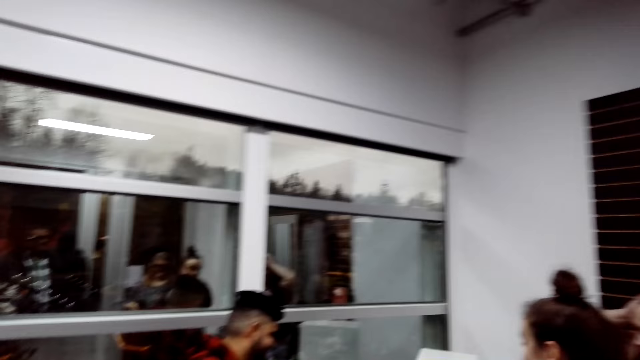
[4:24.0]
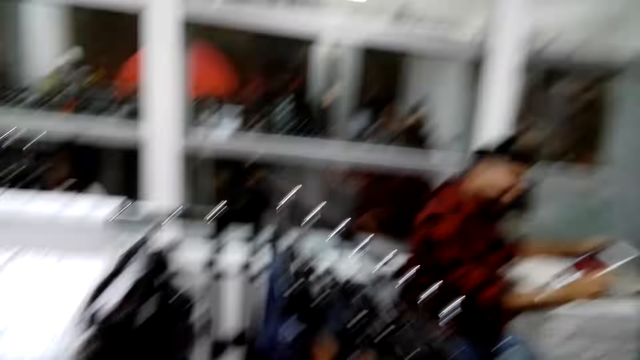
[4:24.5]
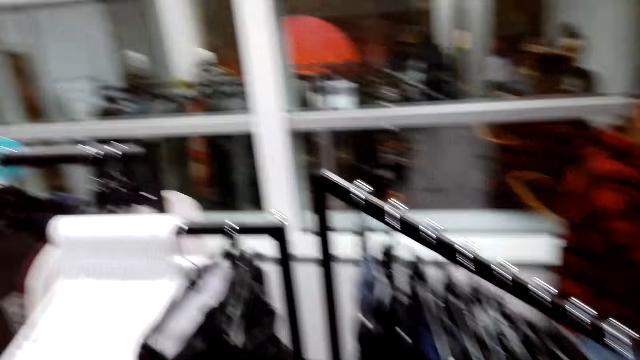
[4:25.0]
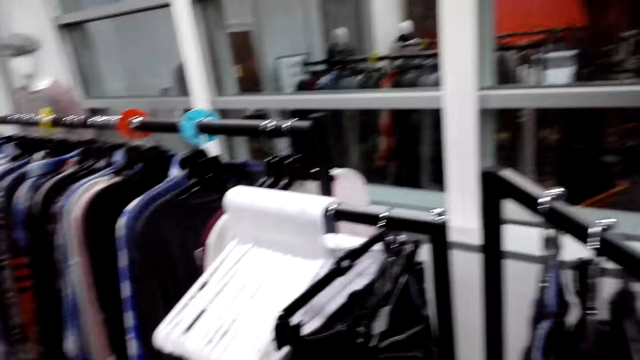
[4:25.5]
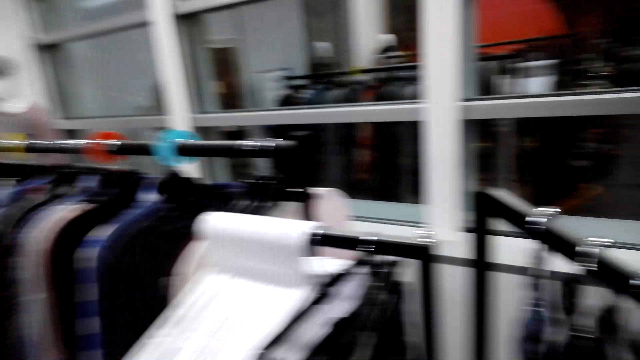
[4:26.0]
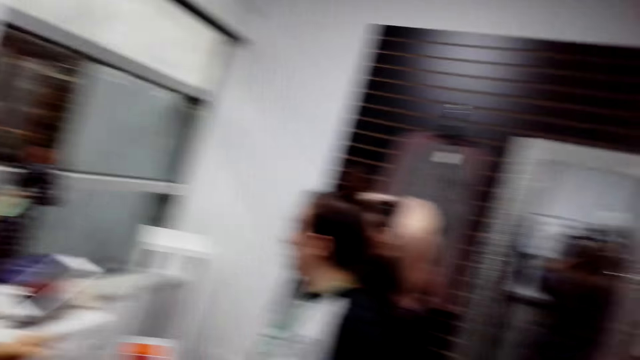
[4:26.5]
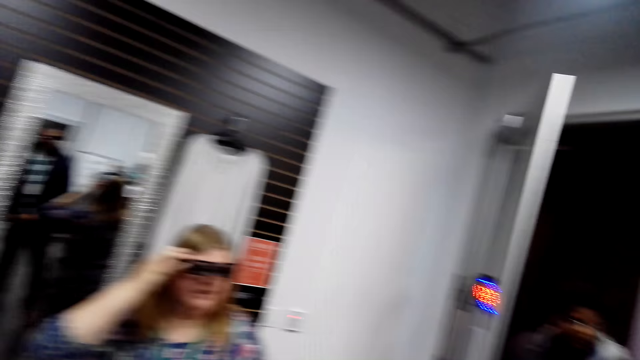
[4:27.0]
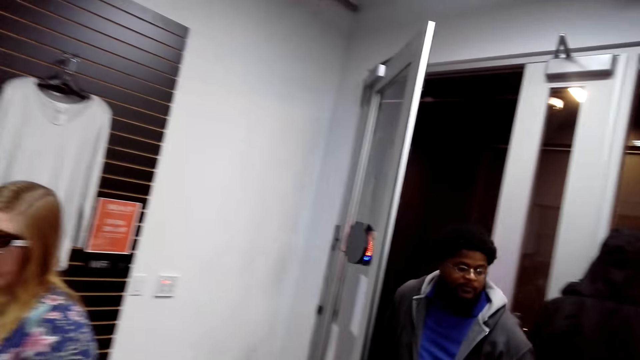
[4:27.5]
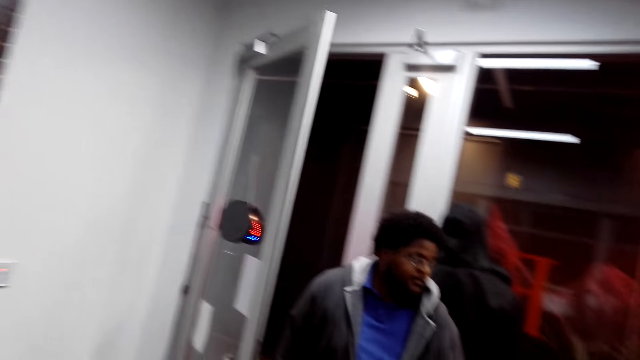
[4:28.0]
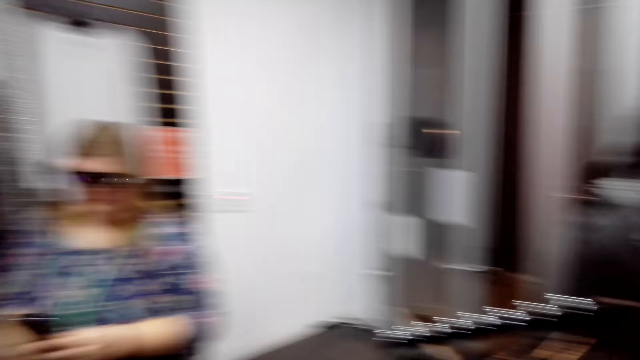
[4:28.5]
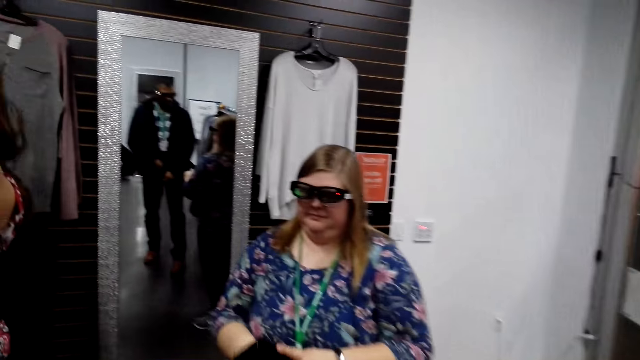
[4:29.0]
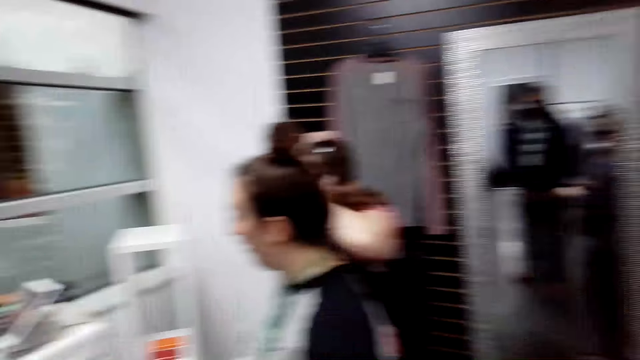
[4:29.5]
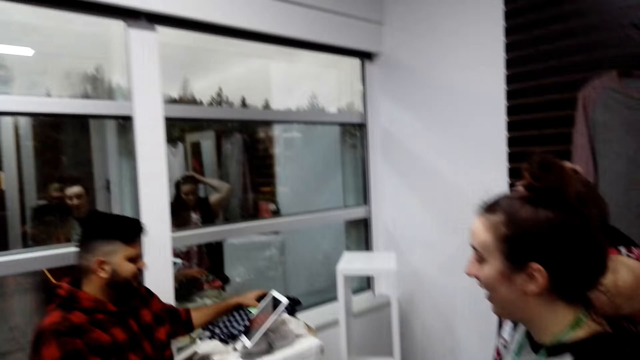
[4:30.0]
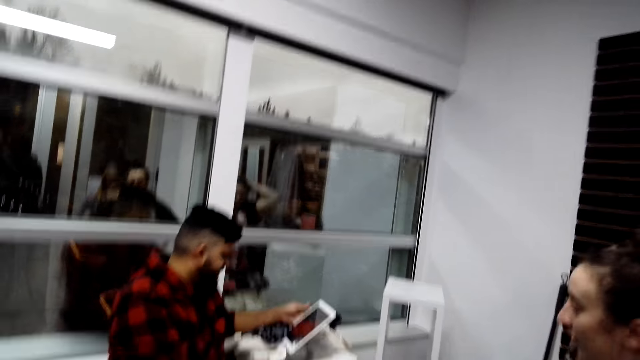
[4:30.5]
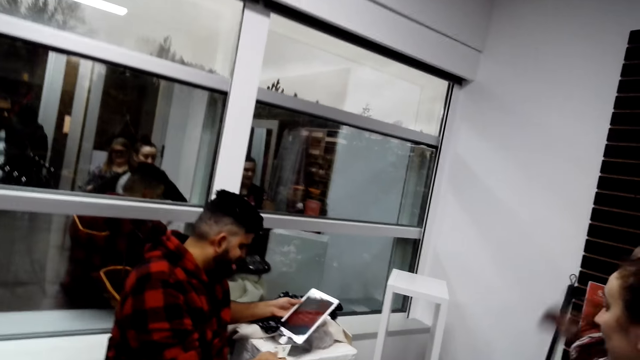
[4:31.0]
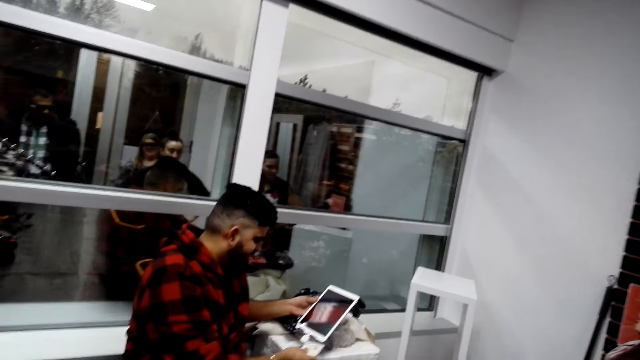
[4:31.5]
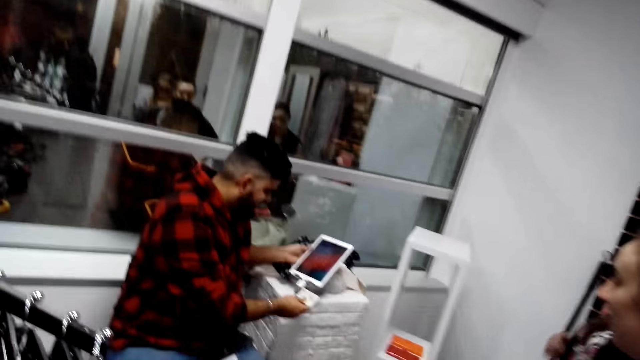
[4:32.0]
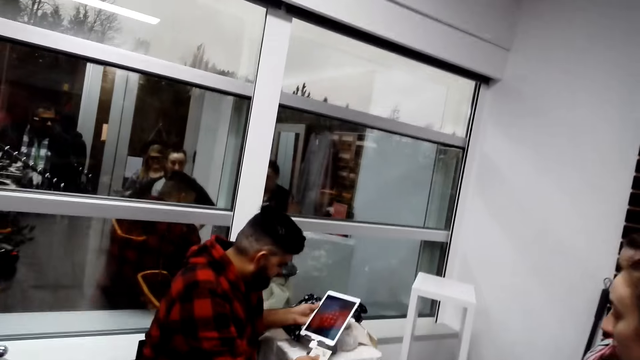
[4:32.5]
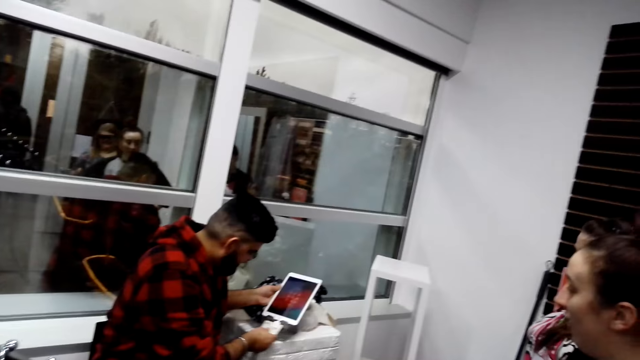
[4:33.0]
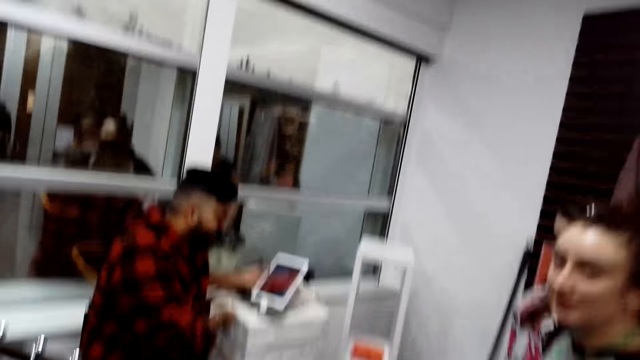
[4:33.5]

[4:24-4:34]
The camera wearer looks around the outfit store. A man walks into the clothes store. The person operates the device.

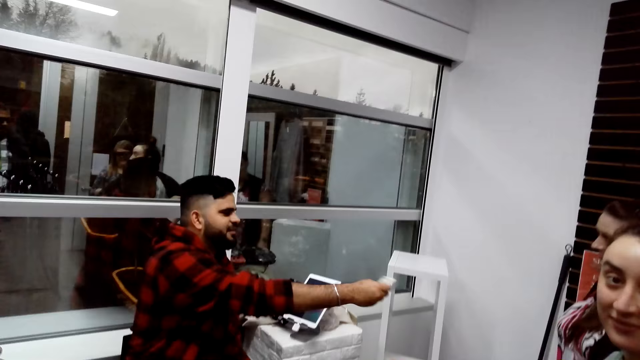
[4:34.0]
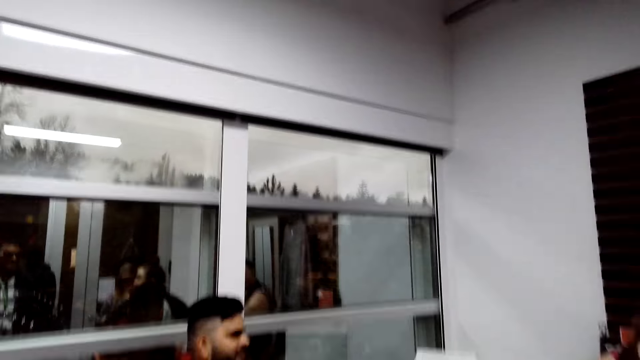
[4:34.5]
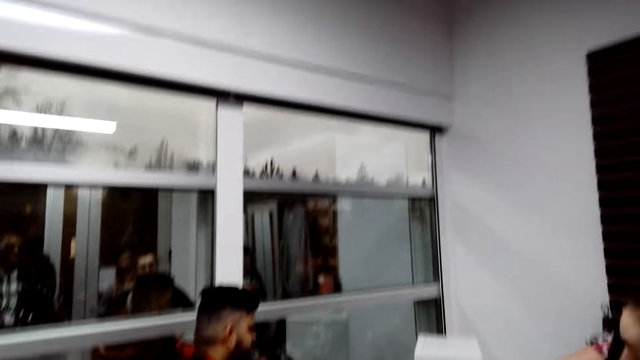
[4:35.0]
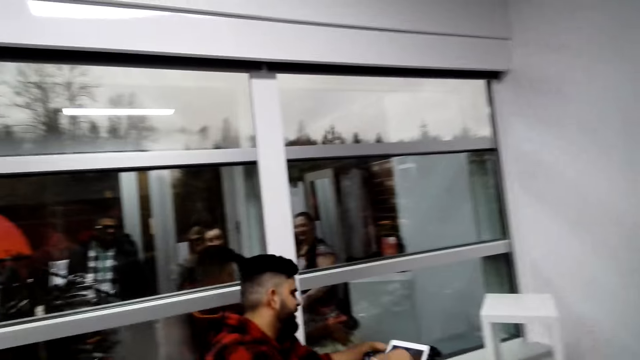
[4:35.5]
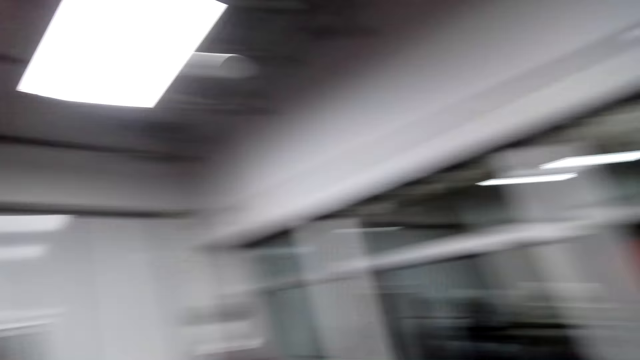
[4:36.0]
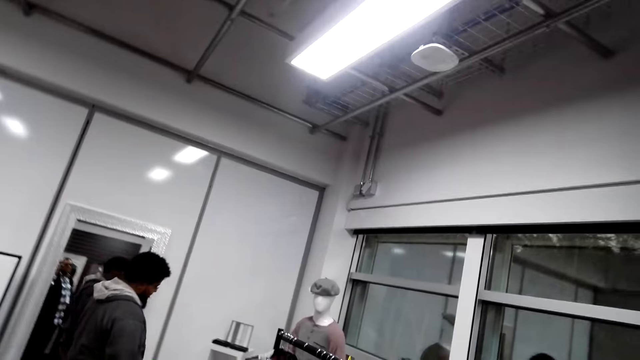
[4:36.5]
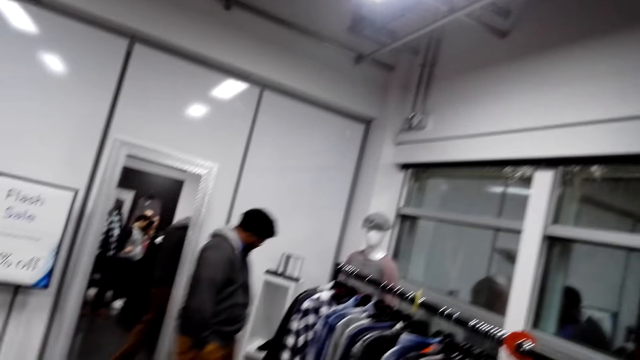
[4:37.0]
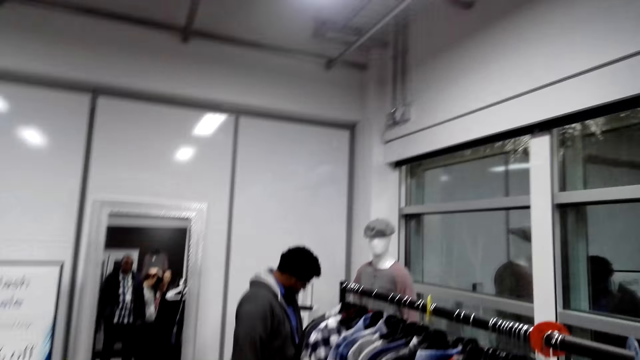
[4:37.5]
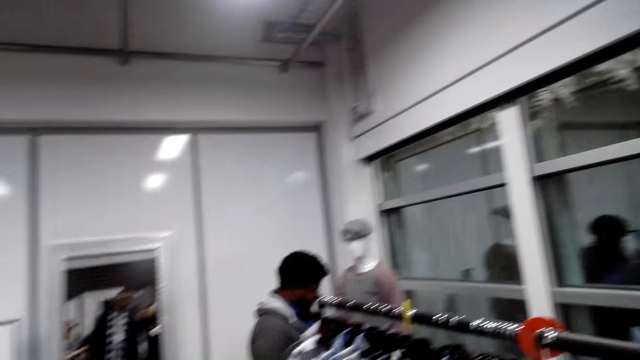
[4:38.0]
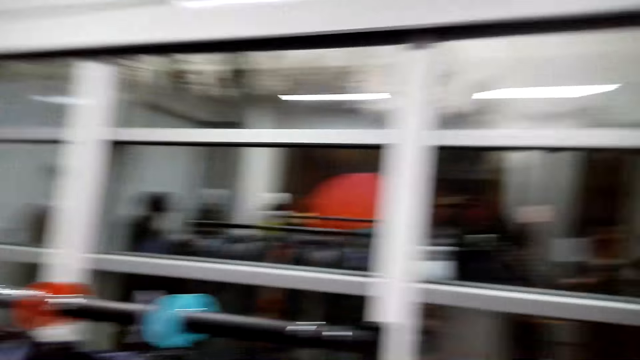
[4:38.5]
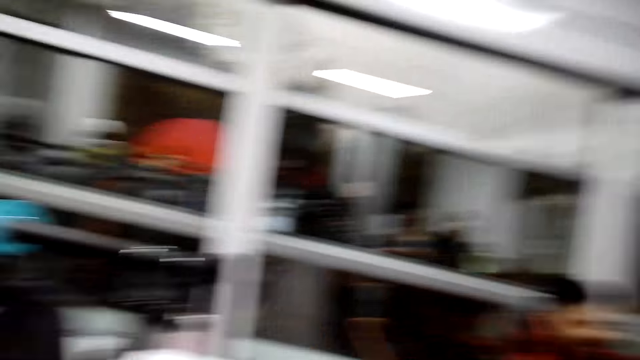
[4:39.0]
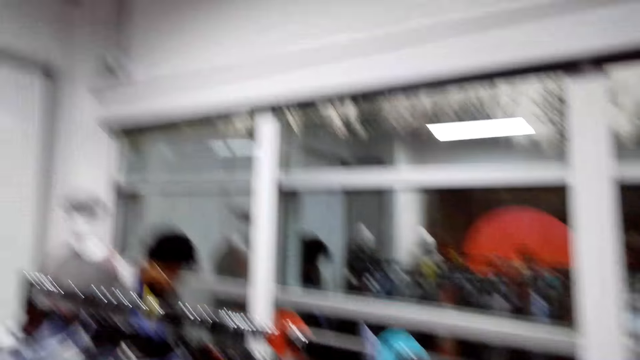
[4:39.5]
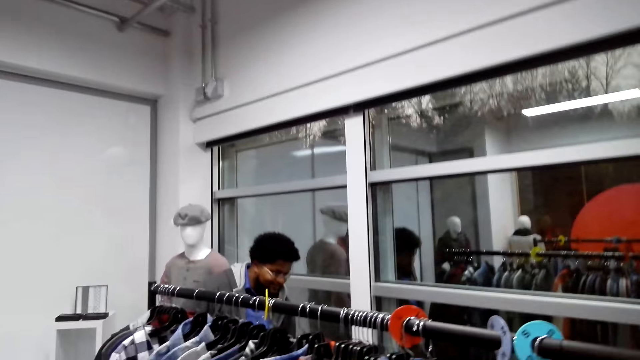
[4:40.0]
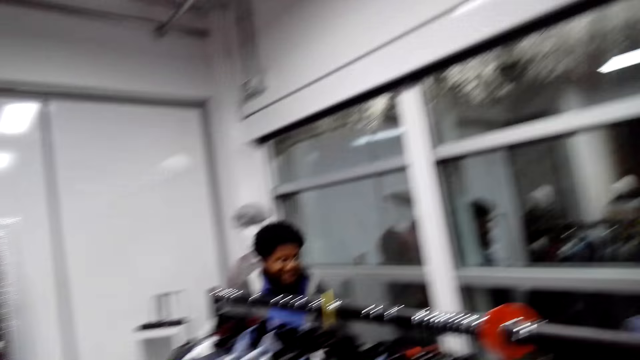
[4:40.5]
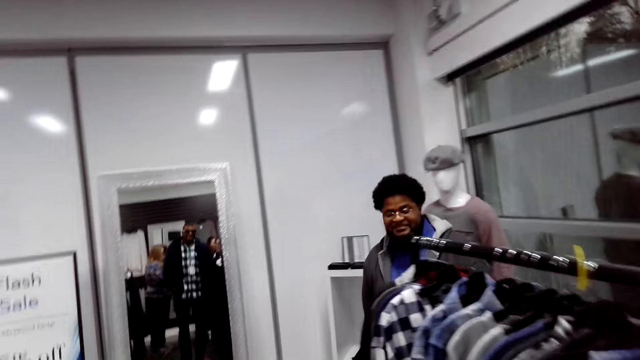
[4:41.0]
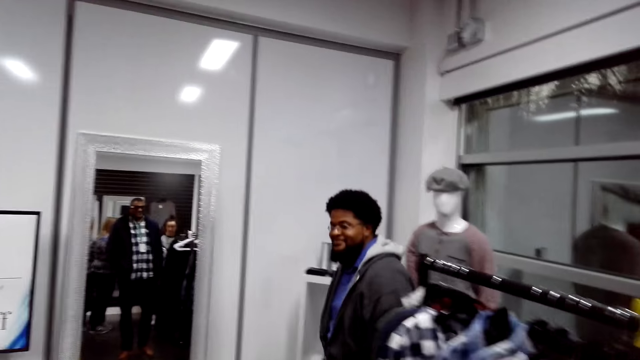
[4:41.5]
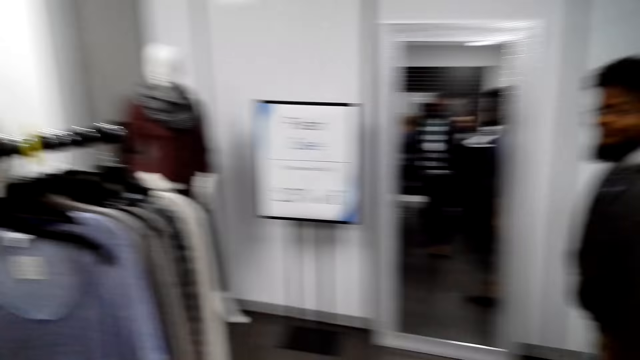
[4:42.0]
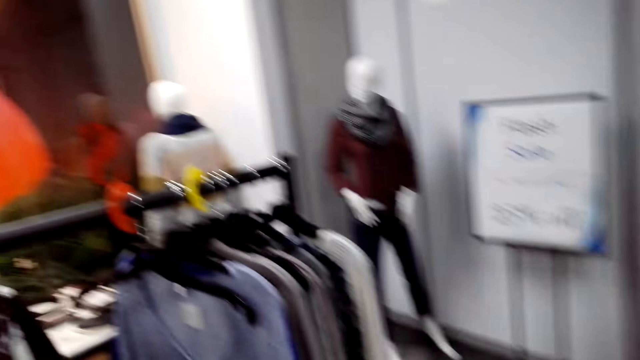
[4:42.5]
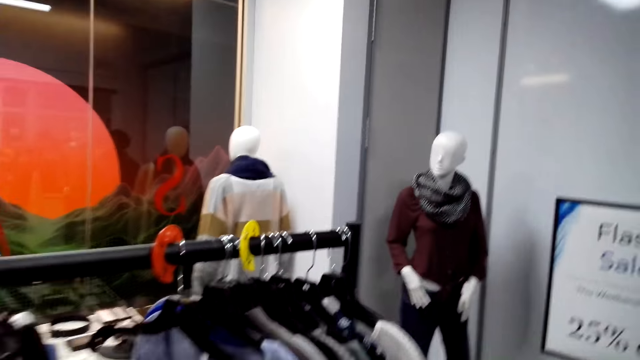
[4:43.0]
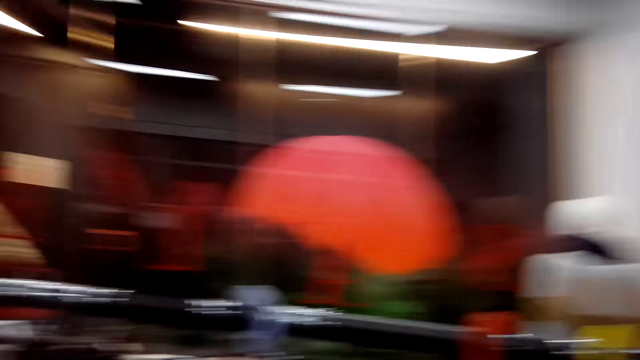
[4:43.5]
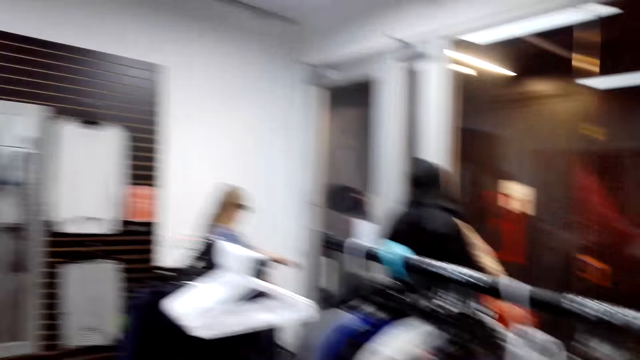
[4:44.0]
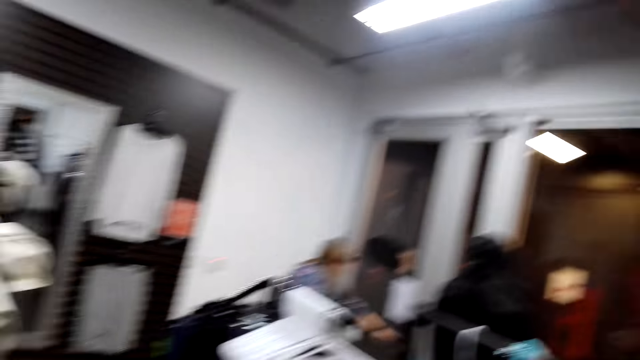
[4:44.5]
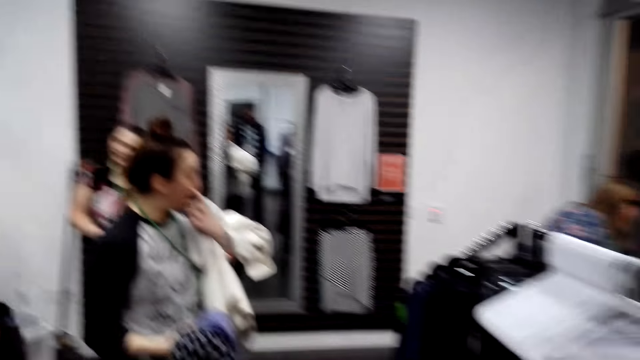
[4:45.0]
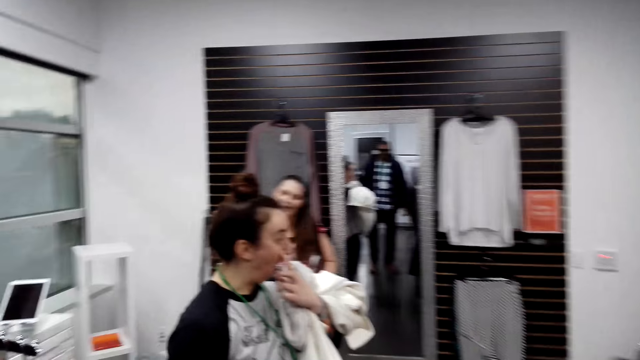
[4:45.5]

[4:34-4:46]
The camera wearer walks around the outfit store. The other person walks out the outfit store.
